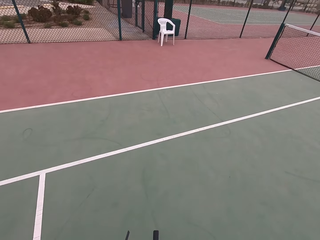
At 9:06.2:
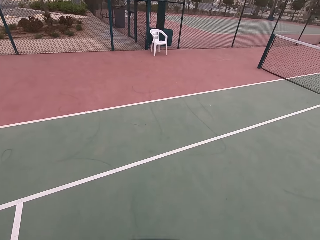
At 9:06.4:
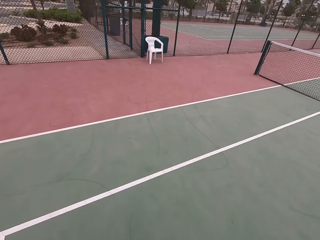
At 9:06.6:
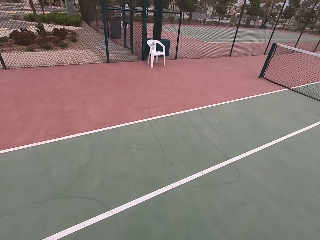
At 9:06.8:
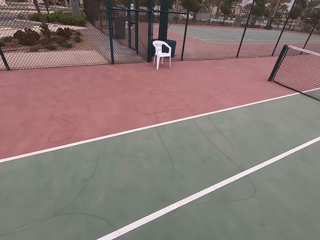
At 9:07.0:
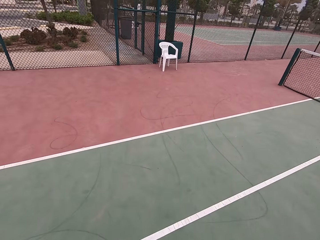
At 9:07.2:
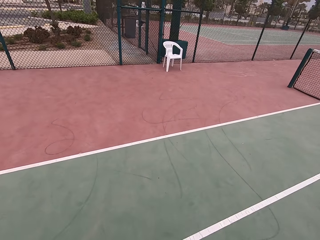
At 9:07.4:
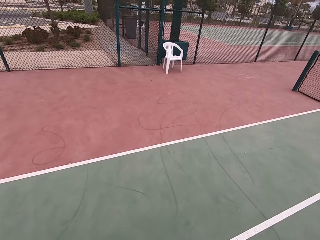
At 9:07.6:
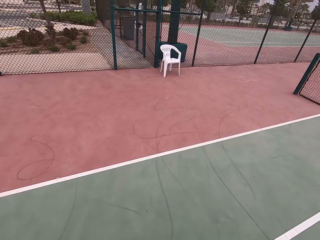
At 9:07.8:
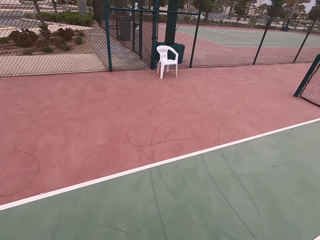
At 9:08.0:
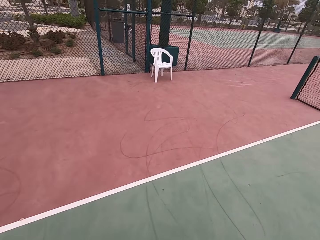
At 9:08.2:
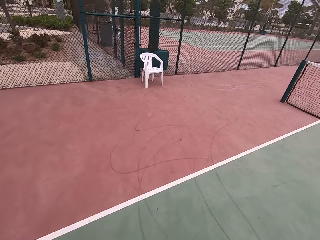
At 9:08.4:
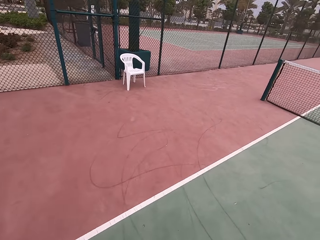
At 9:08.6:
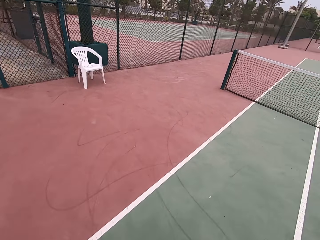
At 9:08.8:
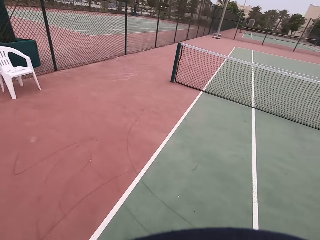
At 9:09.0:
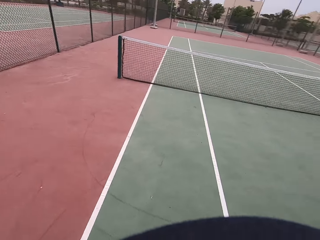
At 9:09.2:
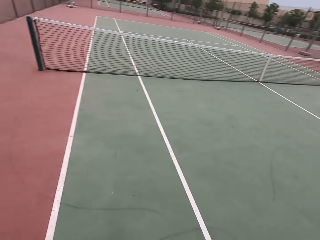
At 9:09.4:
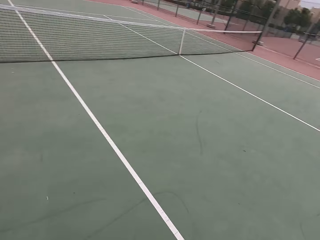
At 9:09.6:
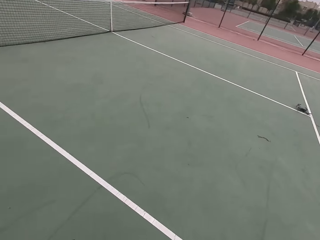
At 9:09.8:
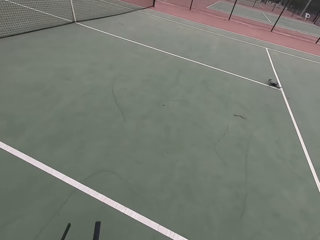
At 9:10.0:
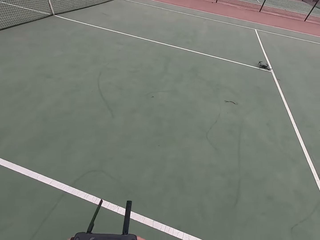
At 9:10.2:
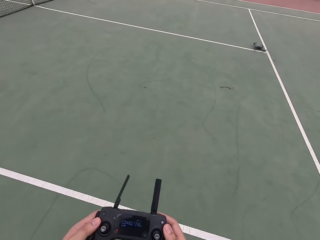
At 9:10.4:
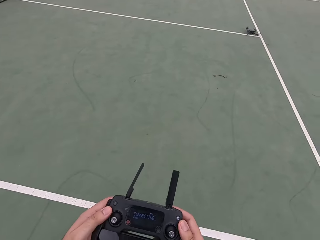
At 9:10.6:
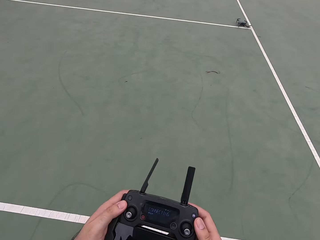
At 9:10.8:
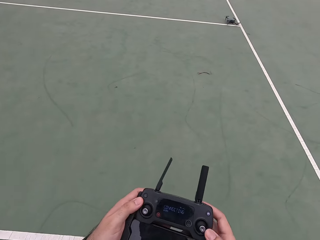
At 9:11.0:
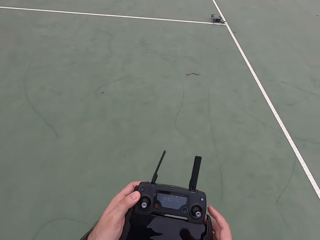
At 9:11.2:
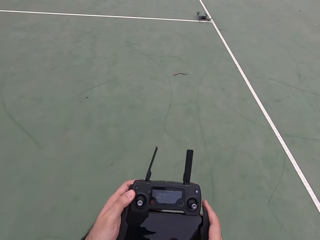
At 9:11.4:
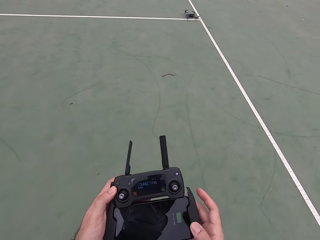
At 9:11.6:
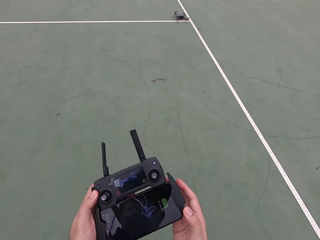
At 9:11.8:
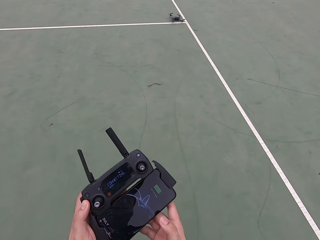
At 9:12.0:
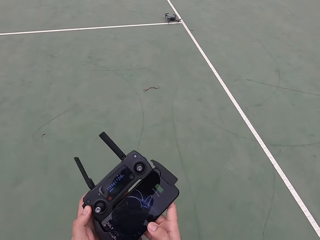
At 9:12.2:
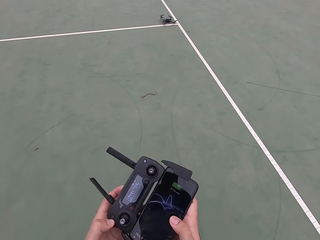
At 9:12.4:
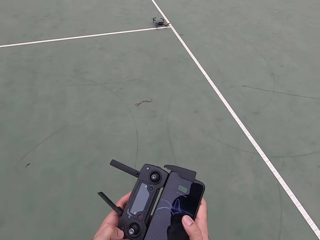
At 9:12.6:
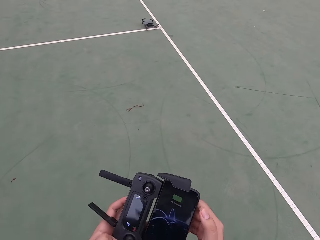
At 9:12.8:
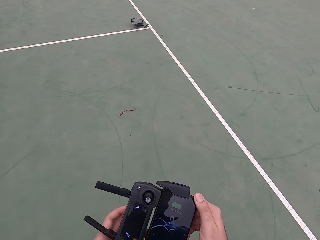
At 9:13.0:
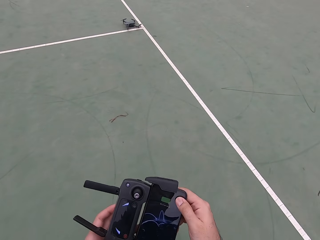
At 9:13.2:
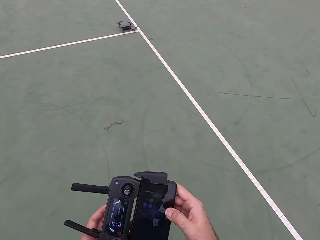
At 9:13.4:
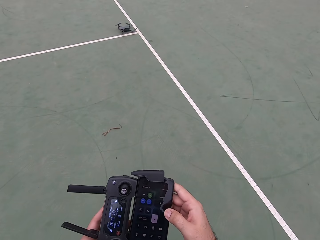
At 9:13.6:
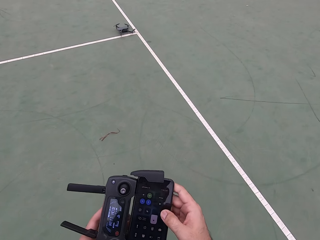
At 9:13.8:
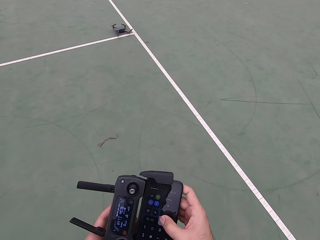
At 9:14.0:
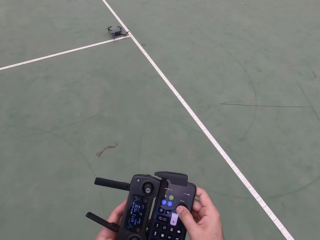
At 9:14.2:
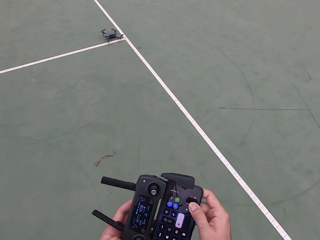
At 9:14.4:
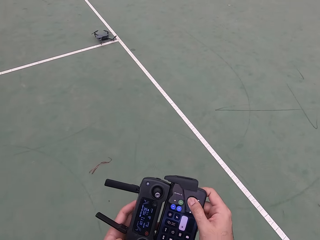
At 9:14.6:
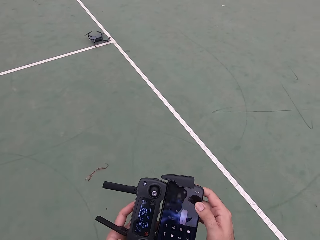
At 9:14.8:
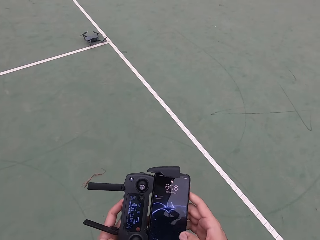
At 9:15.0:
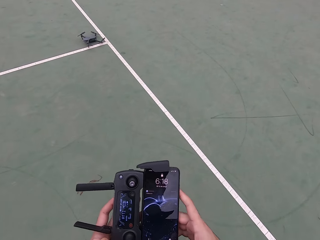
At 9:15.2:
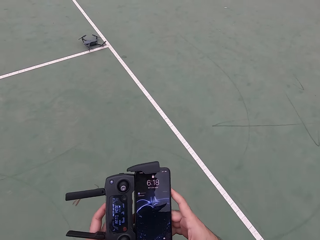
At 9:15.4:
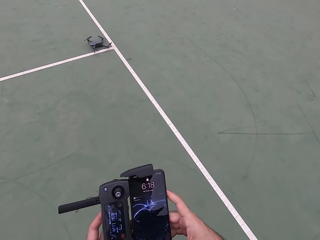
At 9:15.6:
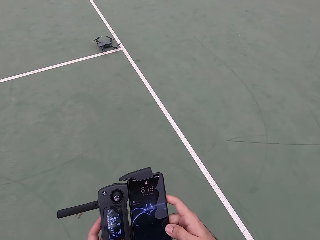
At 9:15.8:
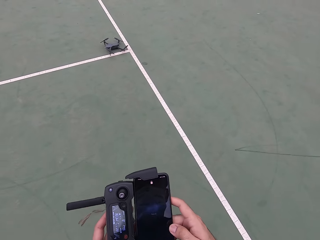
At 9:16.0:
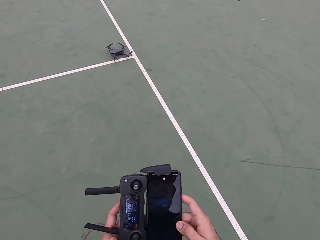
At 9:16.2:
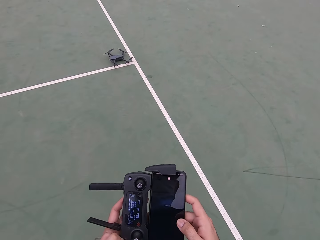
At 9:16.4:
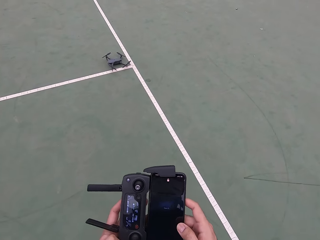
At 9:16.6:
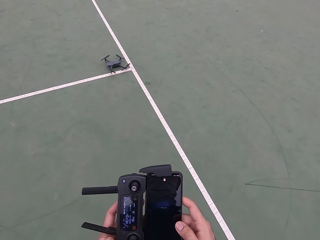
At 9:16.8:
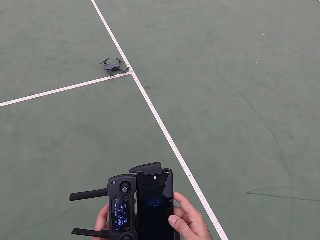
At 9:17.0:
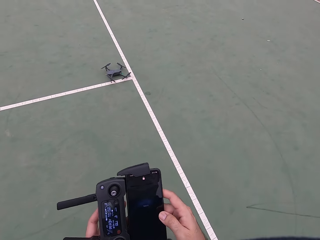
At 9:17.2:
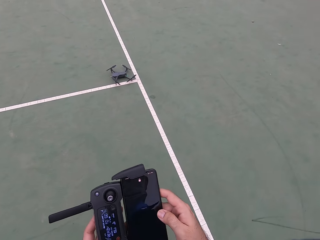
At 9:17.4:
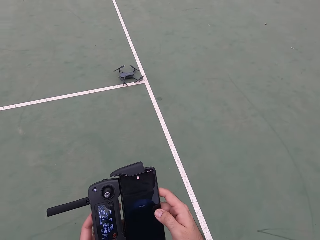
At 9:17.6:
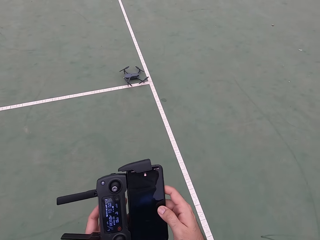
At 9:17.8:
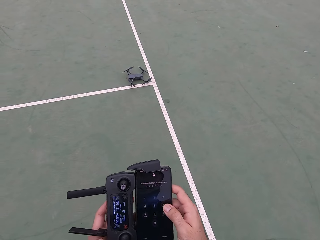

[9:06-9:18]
The camera wearer scrolls his mobile phone.

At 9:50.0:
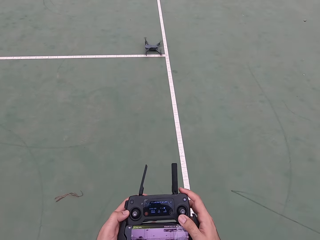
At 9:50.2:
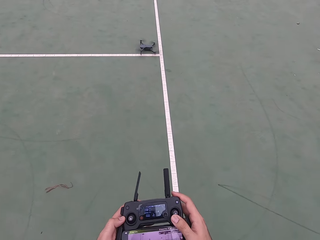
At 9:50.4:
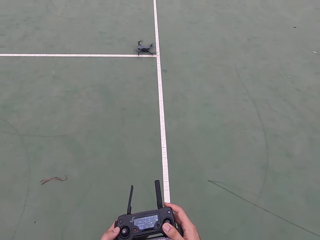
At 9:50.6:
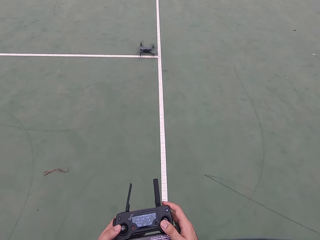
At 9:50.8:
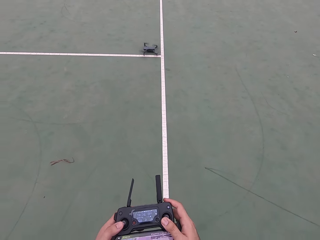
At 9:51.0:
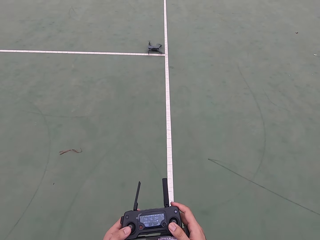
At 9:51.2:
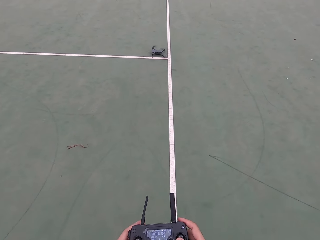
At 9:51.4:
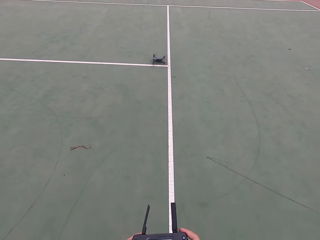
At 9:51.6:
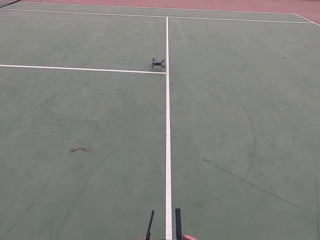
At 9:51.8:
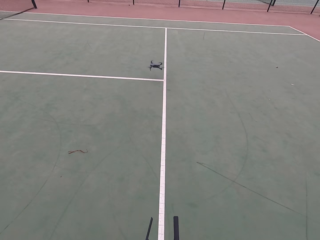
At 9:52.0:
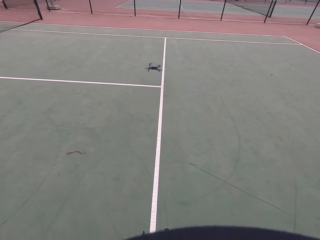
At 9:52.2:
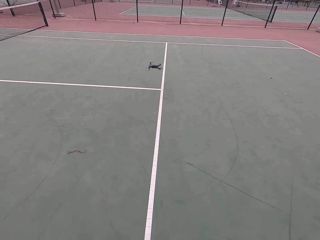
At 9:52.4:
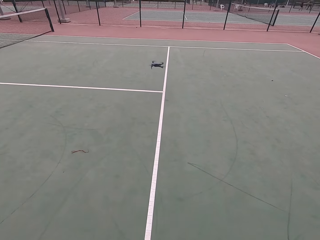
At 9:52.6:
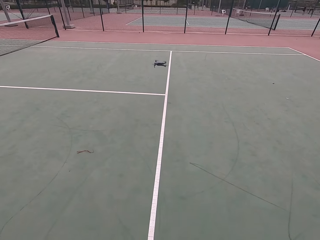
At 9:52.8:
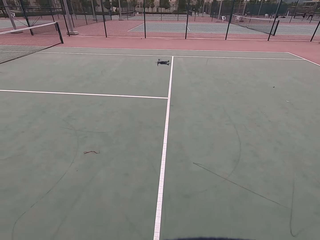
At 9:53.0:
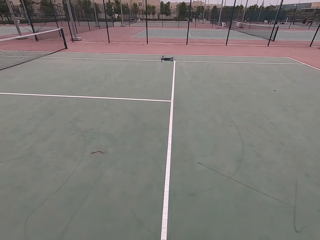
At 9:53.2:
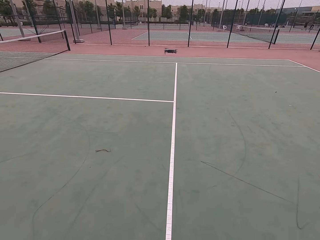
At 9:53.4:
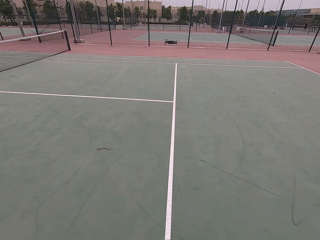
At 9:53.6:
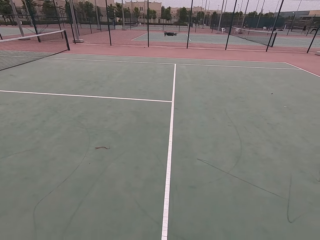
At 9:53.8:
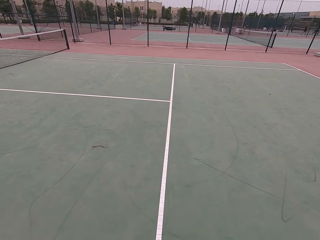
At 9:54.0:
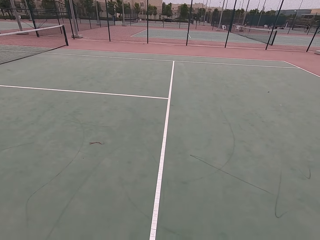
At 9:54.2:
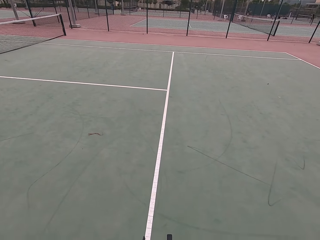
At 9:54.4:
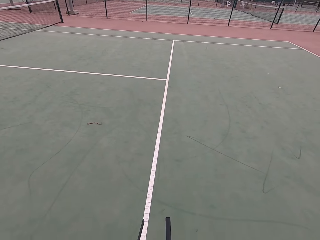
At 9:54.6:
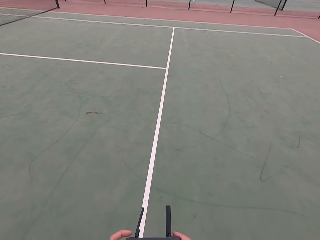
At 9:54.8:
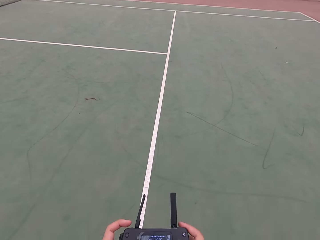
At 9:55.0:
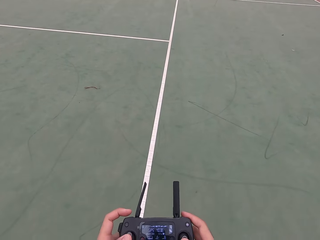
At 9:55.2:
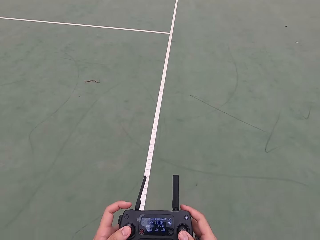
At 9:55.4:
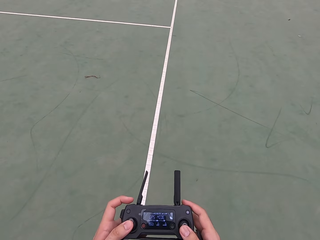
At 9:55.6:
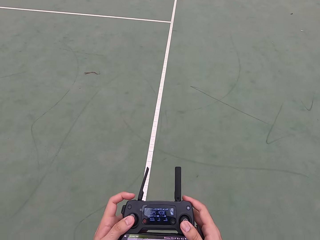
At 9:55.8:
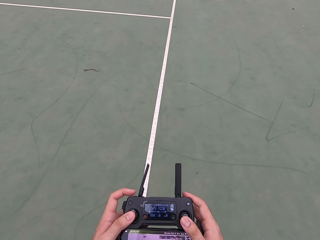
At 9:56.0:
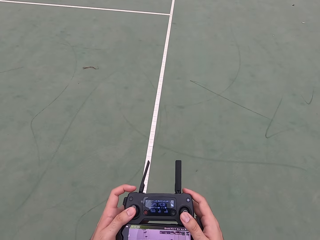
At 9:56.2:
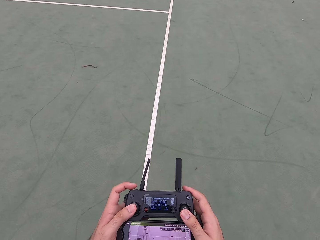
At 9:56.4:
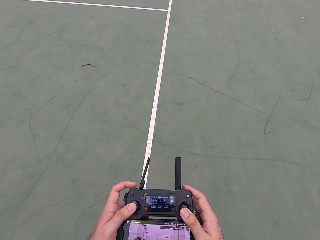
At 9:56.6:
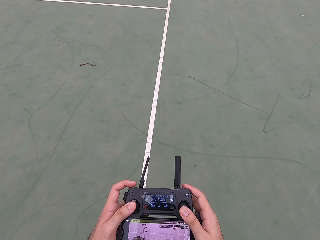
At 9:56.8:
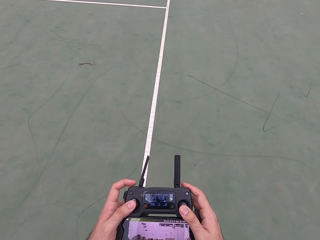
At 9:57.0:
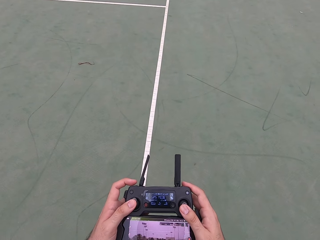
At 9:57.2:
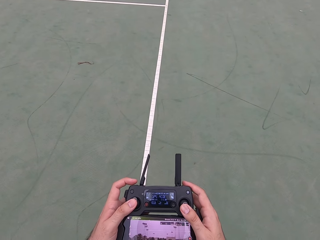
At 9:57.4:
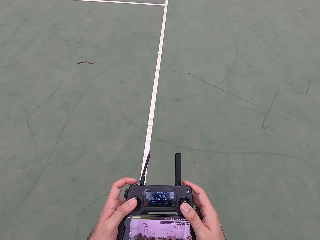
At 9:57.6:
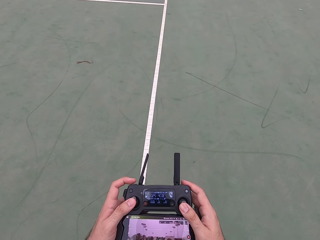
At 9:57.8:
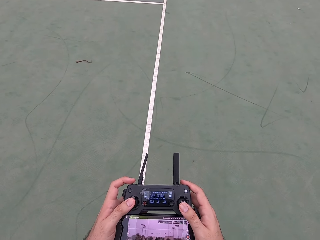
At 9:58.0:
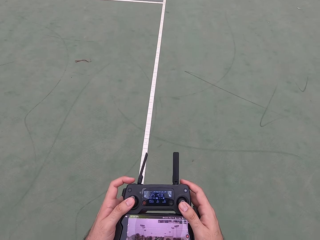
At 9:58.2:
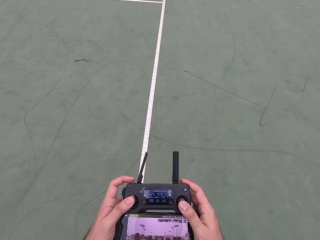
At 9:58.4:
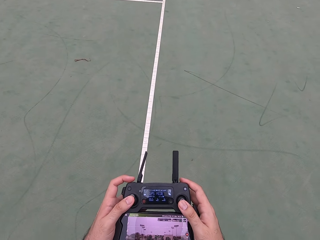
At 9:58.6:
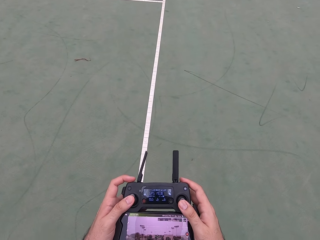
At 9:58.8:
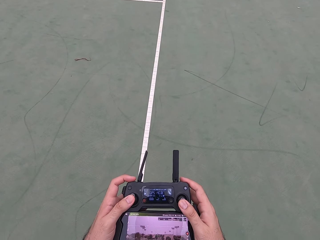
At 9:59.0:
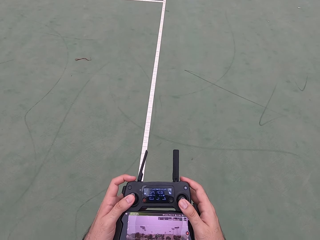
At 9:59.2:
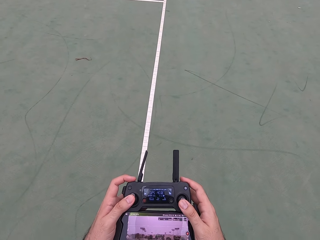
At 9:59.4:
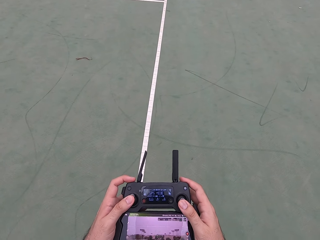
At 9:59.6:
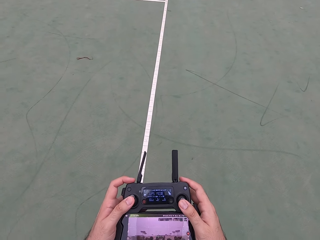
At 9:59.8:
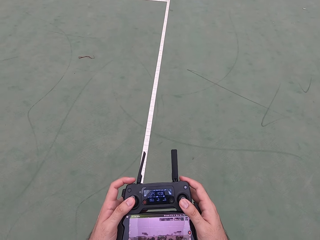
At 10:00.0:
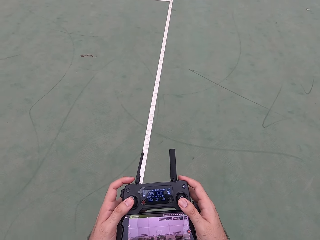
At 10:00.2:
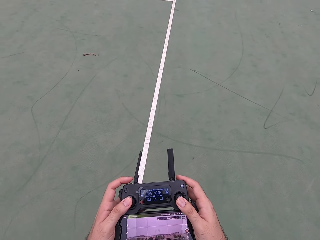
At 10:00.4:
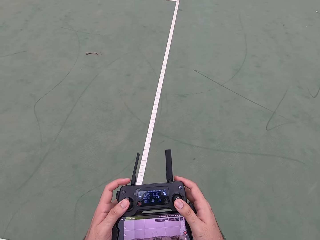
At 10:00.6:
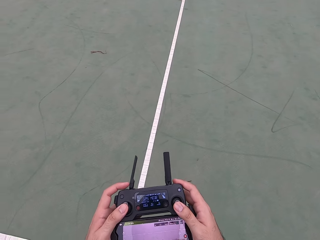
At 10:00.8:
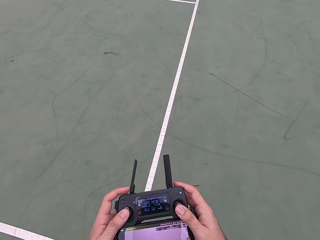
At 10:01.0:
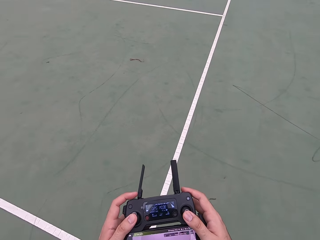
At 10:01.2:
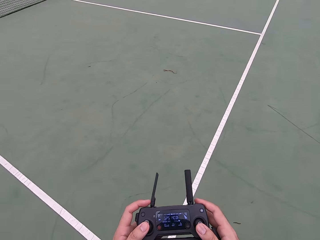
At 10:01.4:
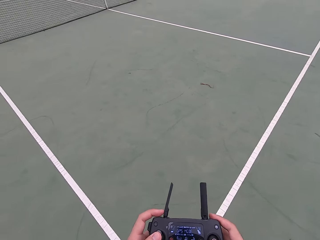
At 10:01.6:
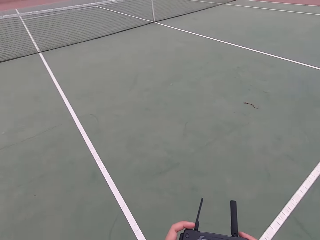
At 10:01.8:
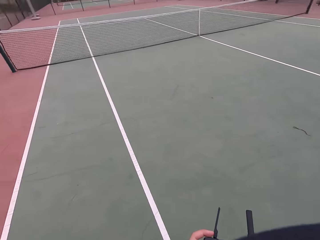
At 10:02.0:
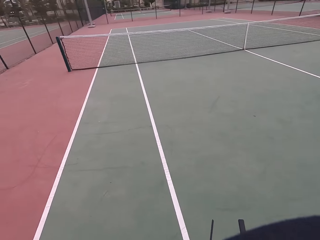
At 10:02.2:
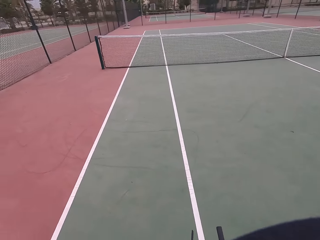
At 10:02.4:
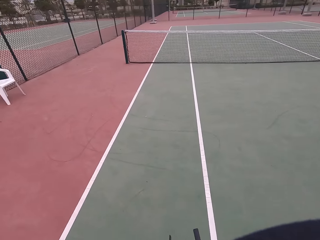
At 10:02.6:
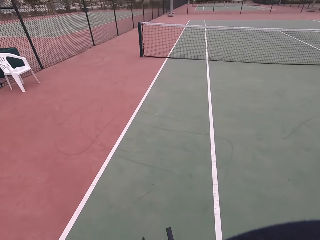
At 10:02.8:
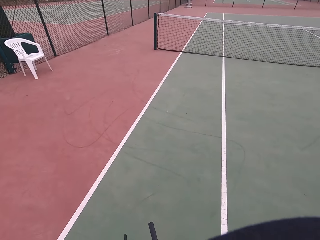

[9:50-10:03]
The camera wearer flies the drone on the air. They operate the drone controller radio.
